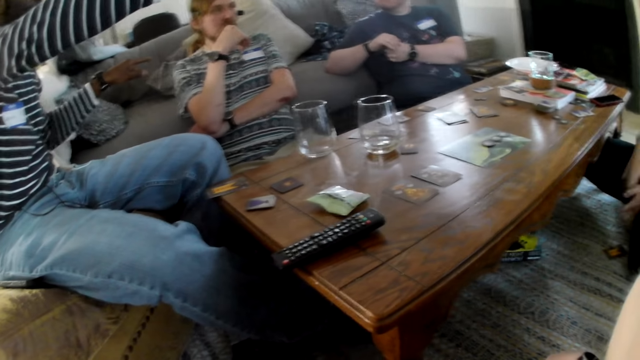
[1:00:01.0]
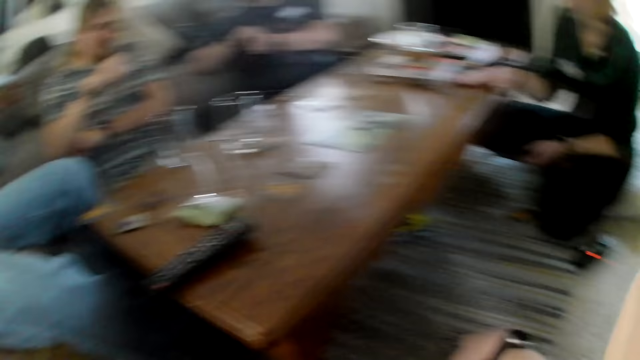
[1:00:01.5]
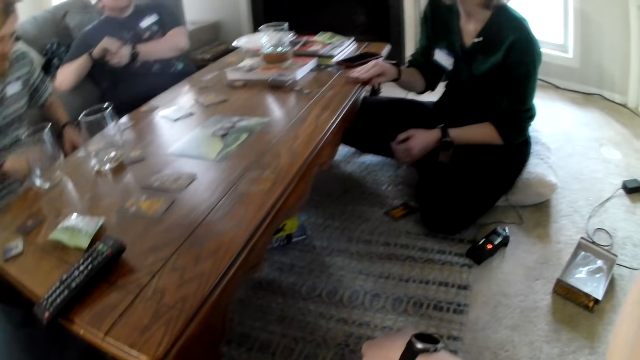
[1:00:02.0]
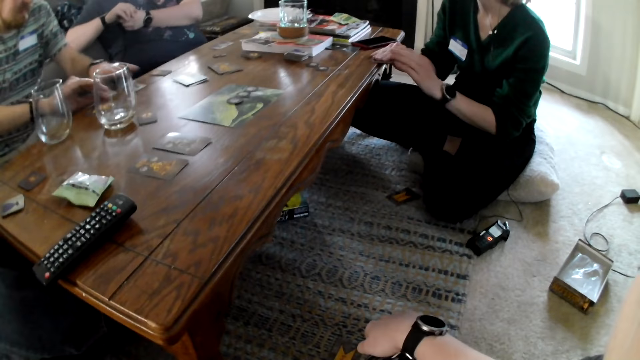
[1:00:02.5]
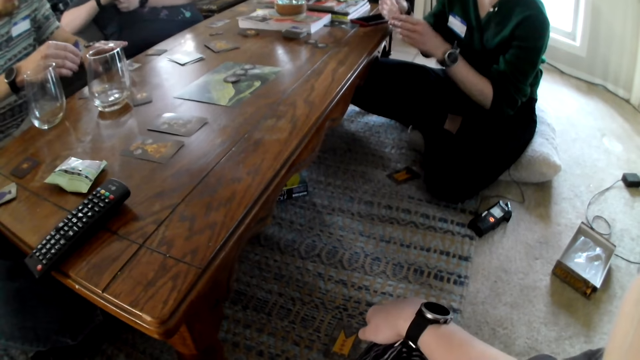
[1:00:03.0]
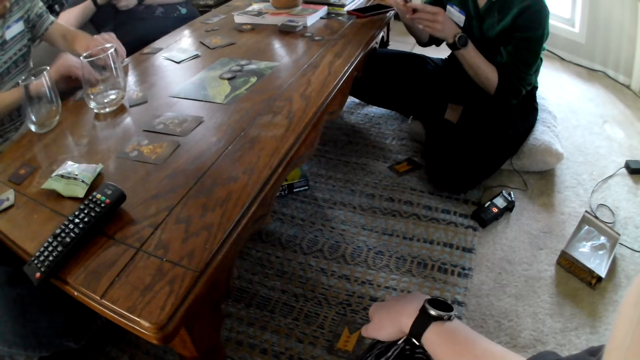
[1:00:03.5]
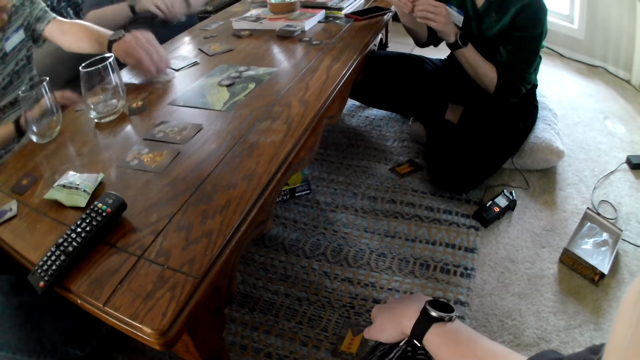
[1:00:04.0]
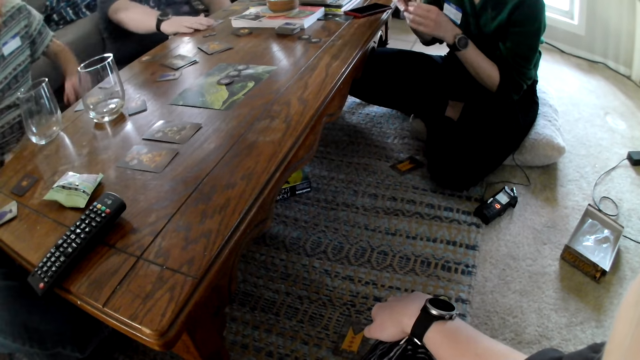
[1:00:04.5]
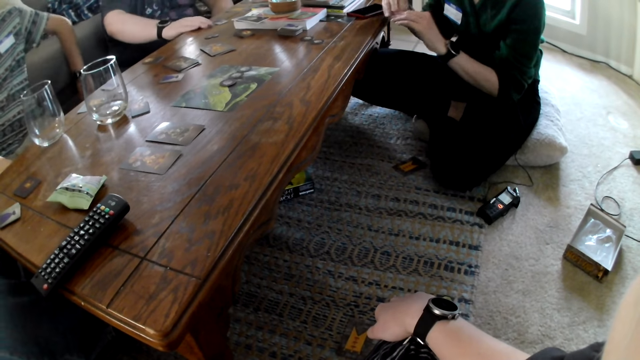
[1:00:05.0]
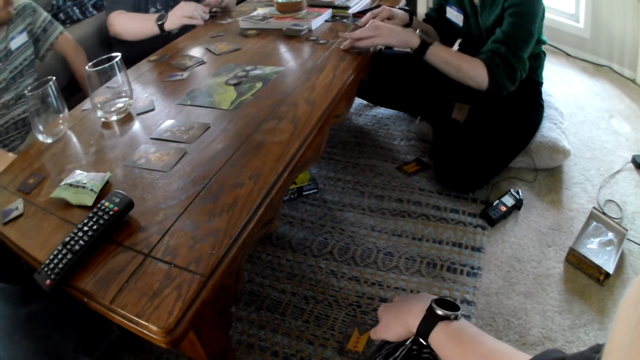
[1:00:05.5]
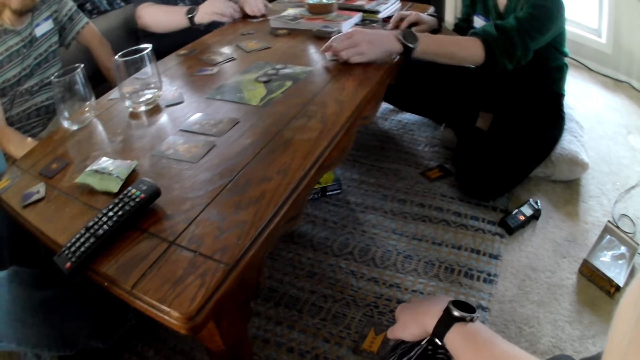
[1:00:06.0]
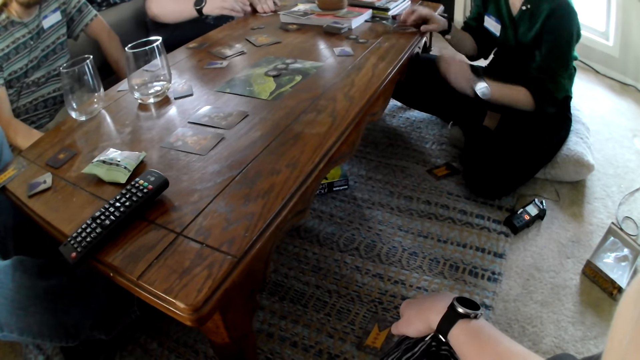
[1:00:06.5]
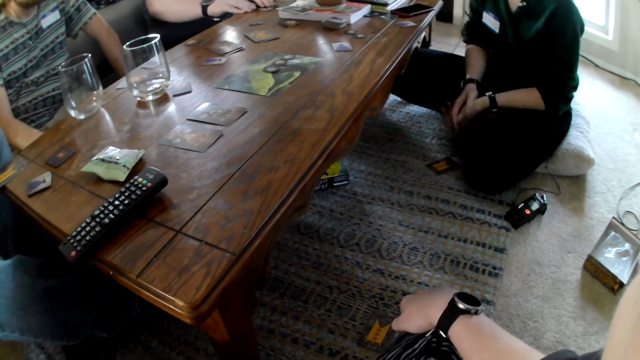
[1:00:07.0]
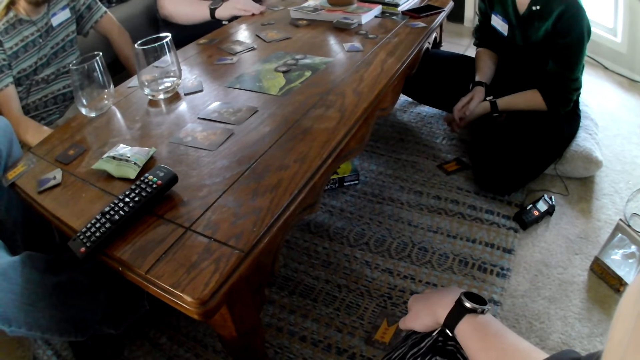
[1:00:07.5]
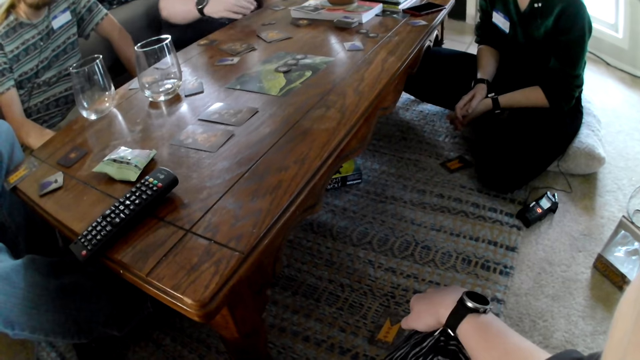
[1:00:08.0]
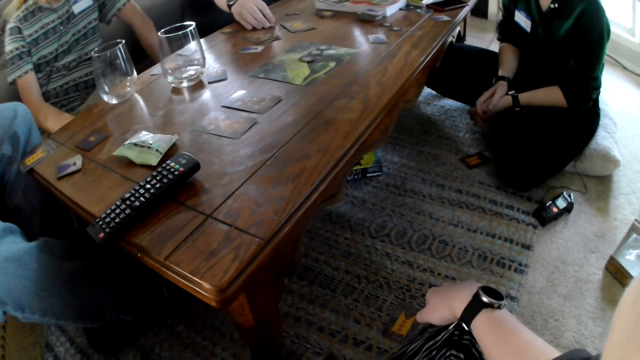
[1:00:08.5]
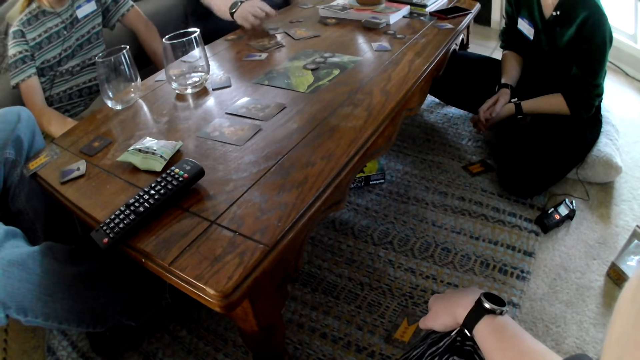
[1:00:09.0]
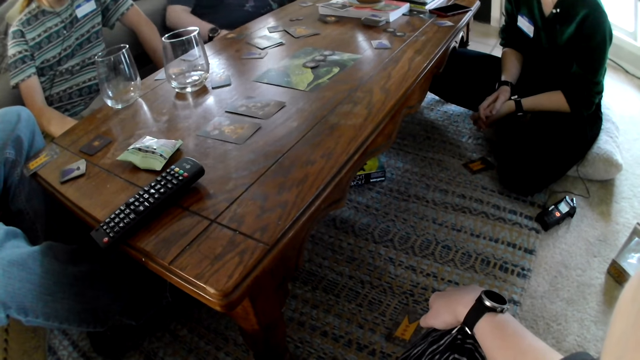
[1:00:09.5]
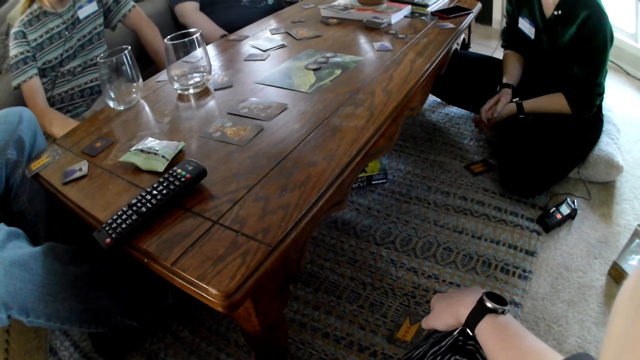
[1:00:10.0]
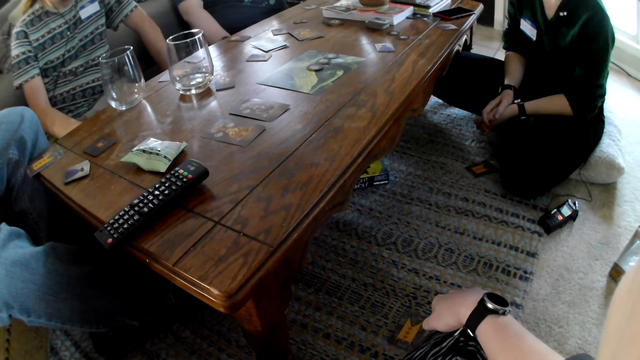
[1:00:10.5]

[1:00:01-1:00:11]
A woman picks some cards from the table with her right hand. A man picks a card from the table with his right hand. The woman holds the cards with both hands. The man picks a card from the table with his left hand, drops the card in his right hand on the table, and drops the card in his left hand on the table. Another man picks a card from the table with his right hand. The woman drops a card on the table with her left hand and drops a card on the table with her right hand. The other man drops the card in his right hand on the table.

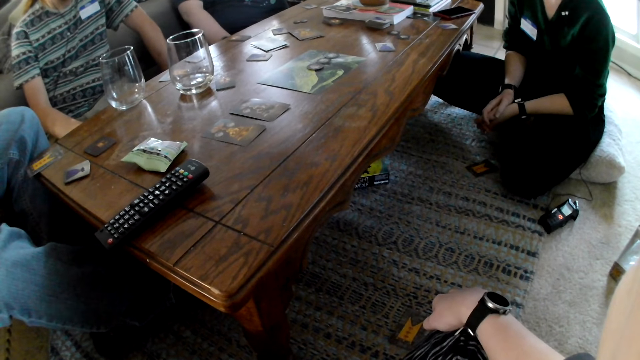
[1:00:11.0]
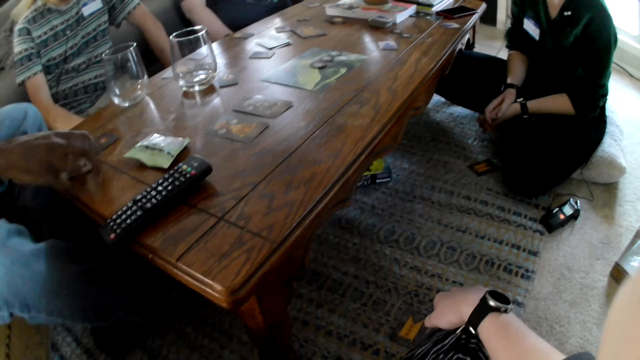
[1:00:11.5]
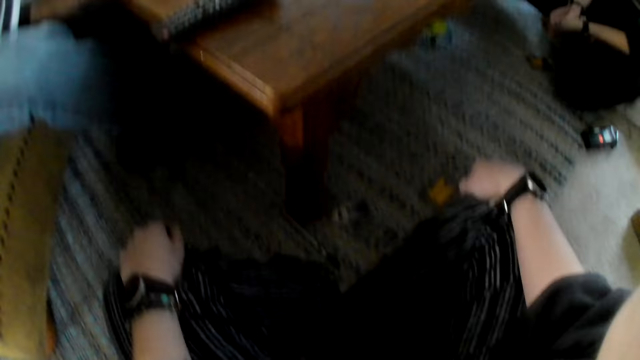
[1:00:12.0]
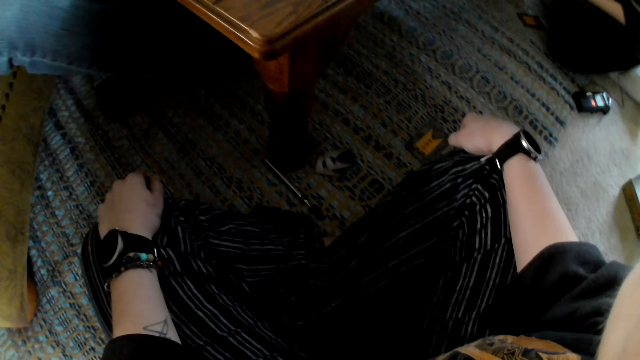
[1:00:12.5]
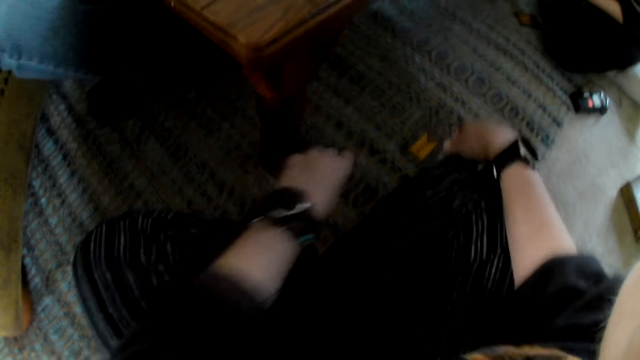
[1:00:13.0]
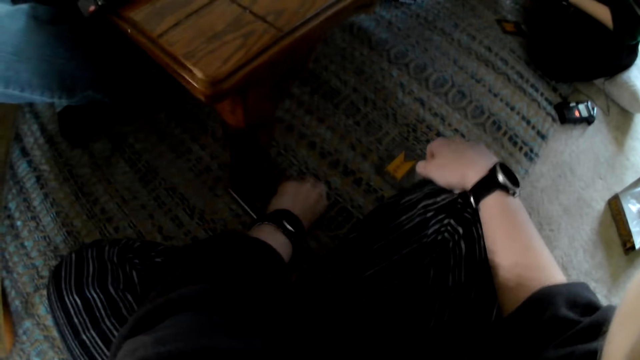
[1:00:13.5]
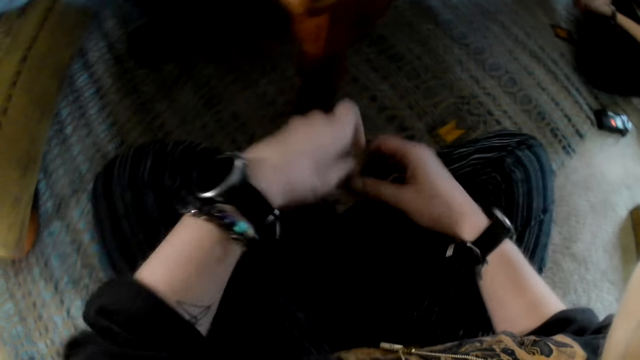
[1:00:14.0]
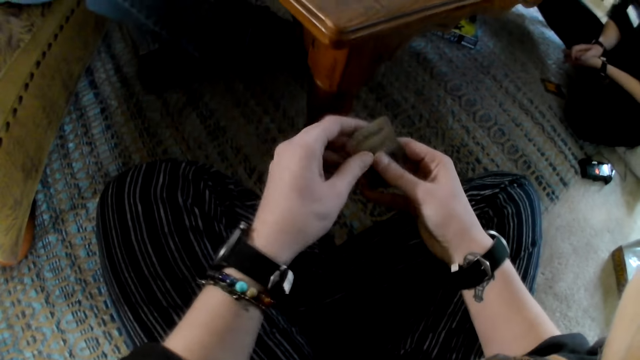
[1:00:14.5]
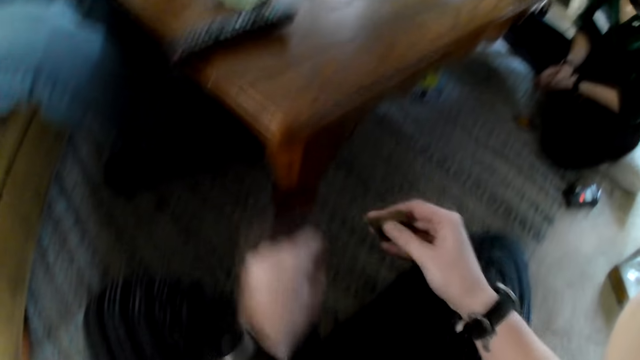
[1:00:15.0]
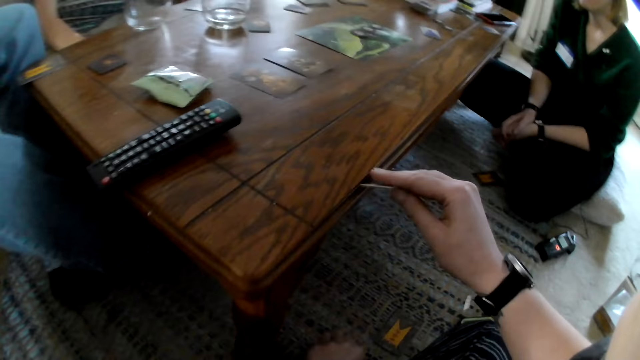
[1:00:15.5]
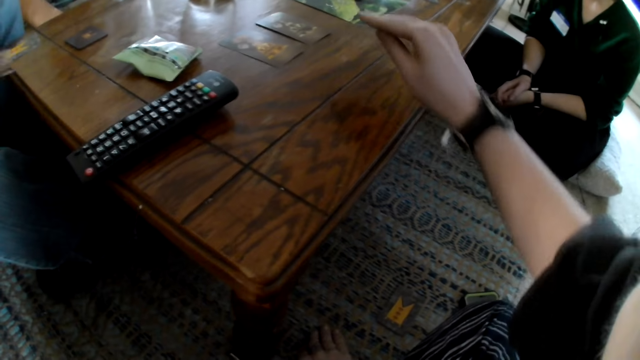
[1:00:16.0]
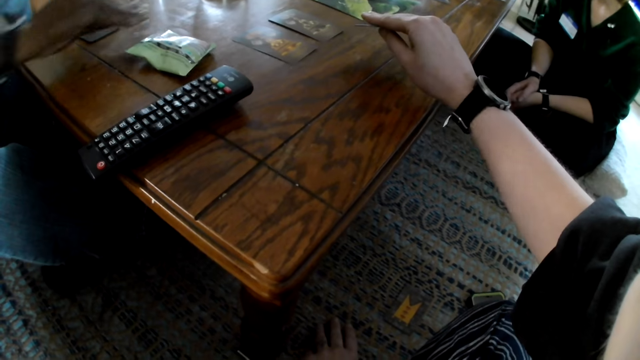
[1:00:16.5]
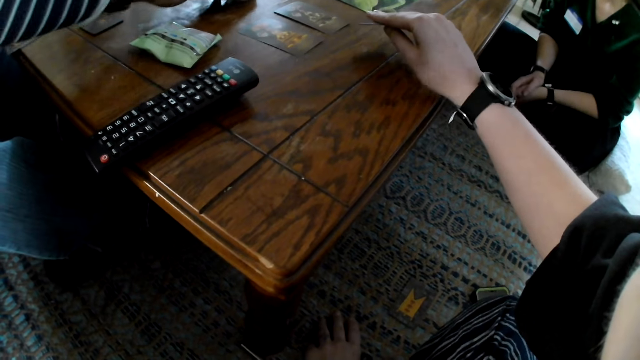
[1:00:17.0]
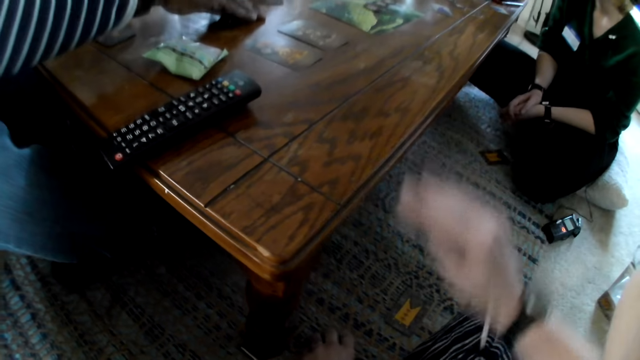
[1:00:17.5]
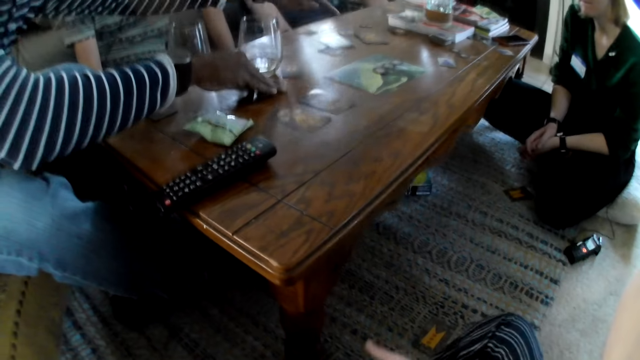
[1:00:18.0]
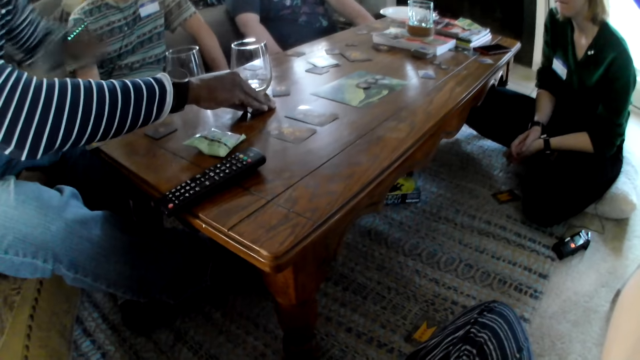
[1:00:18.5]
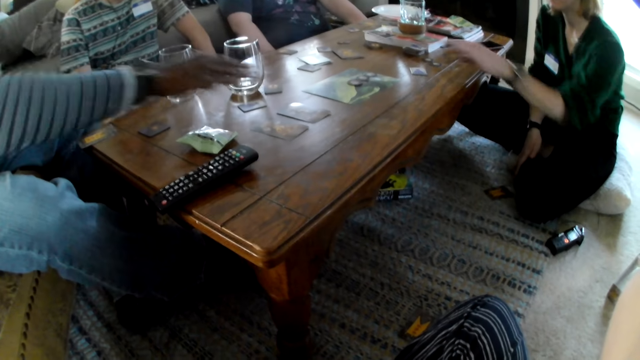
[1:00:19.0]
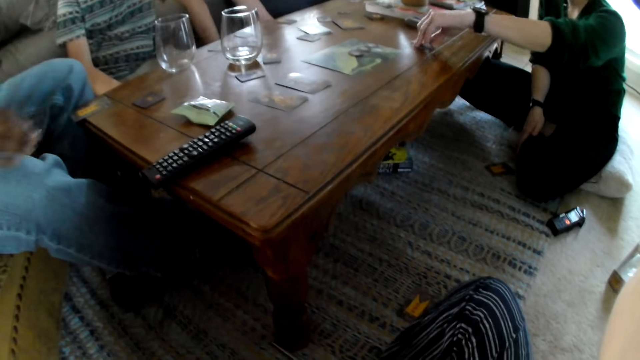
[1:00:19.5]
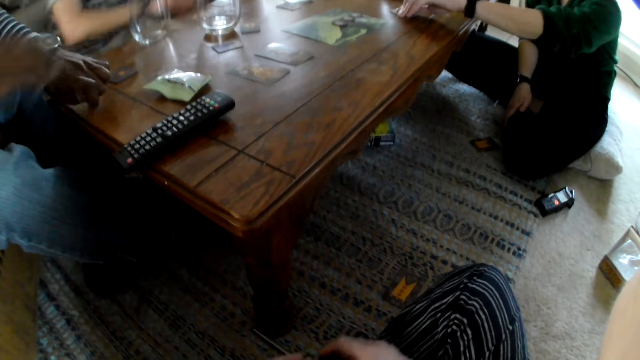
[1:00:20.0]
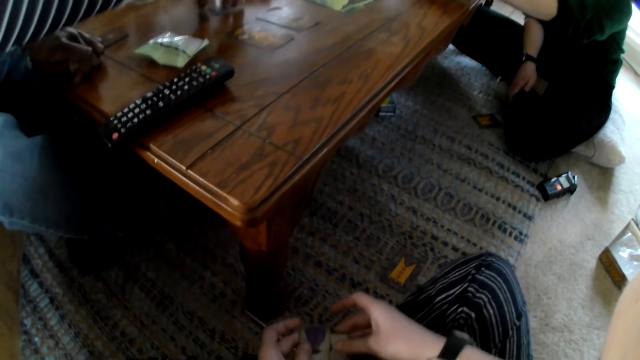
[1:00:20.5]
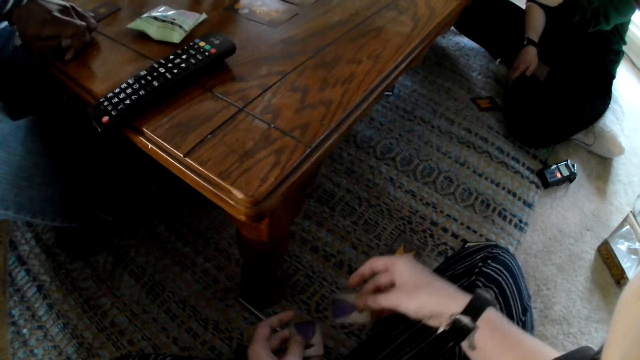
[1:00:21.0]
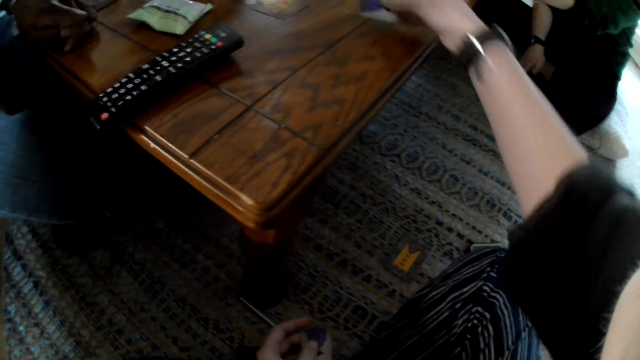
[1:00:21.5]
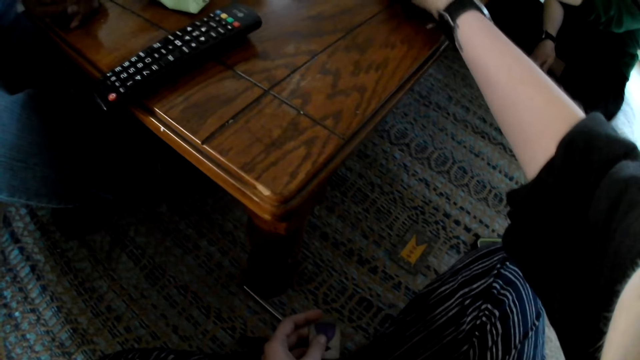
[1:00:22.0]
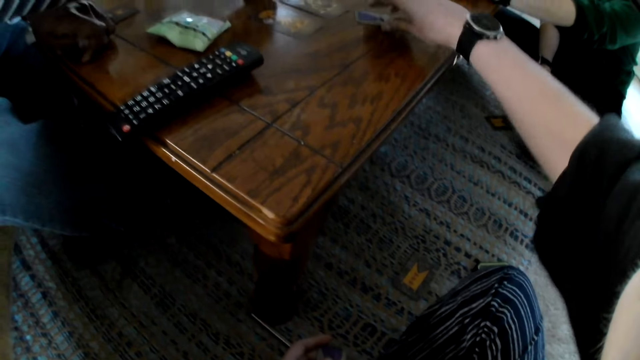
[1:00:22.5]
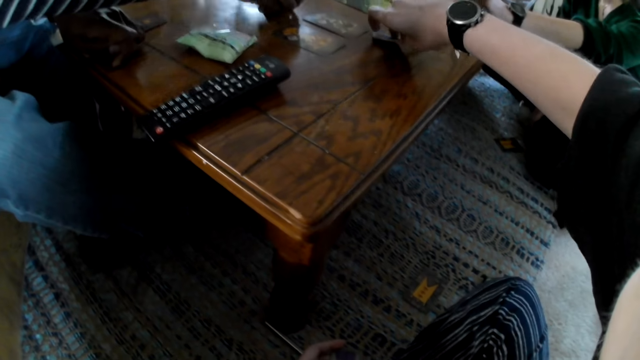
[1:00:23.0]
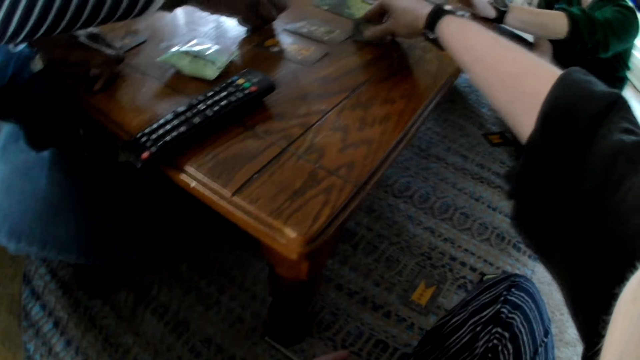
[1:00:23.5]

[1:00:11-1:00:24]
A man picks a card from the table with his right hand. The camera wearer picks some cards from a rug with her left hand. She picks a card from the cards with her right hand. She stretches the hand. The man drops the card on the table with his right hand. A woman touches the card on the table with her left hand. The man touches the card on the table with his right hand. The camera wearer places the card in her right hand on the table.
